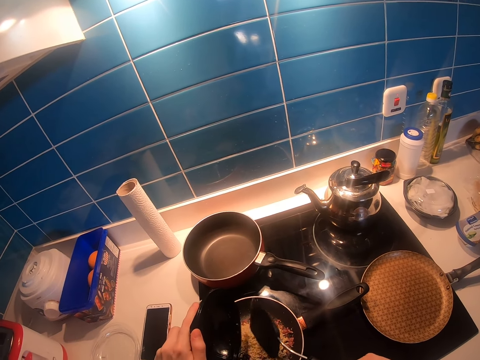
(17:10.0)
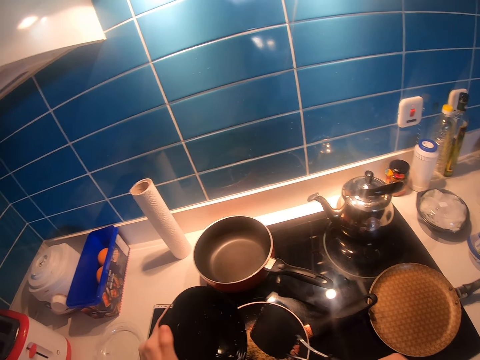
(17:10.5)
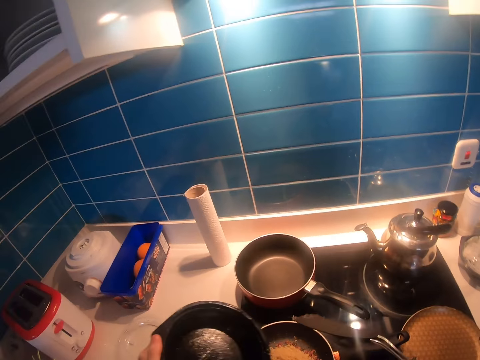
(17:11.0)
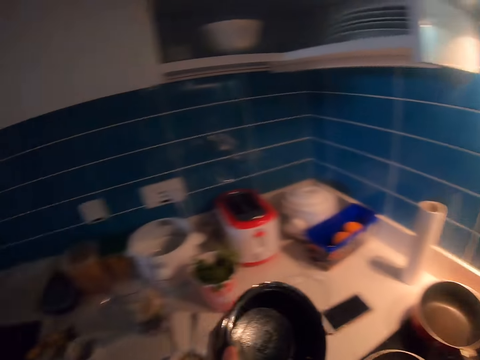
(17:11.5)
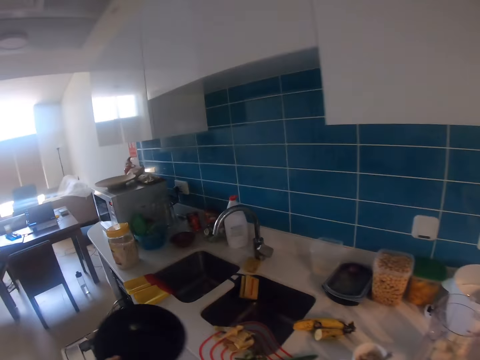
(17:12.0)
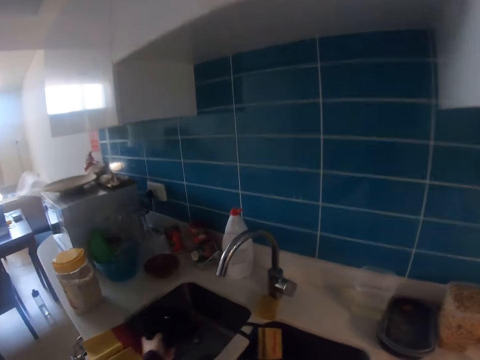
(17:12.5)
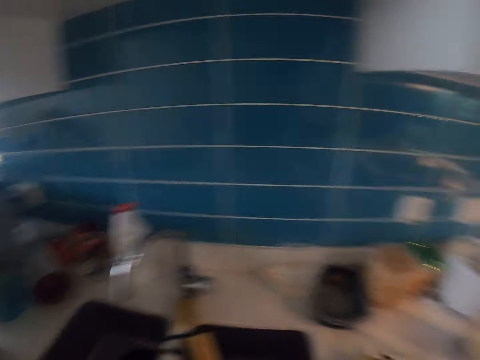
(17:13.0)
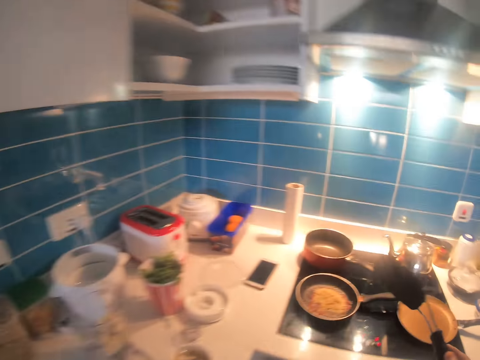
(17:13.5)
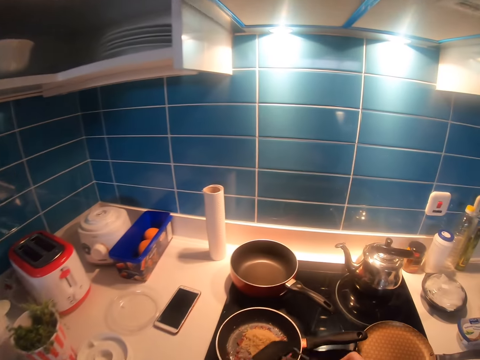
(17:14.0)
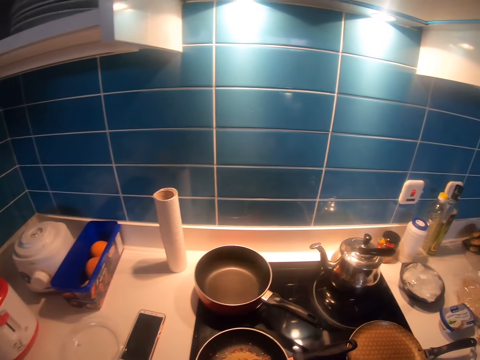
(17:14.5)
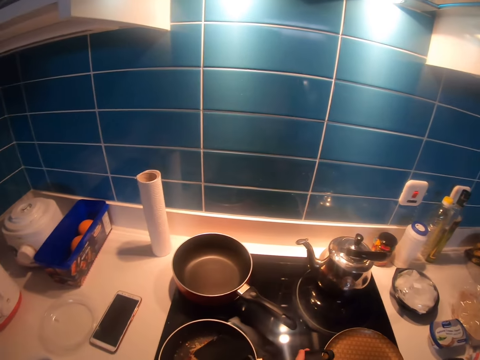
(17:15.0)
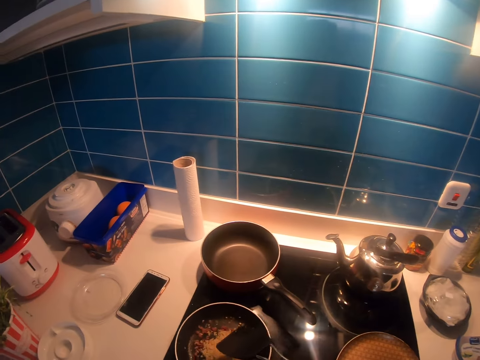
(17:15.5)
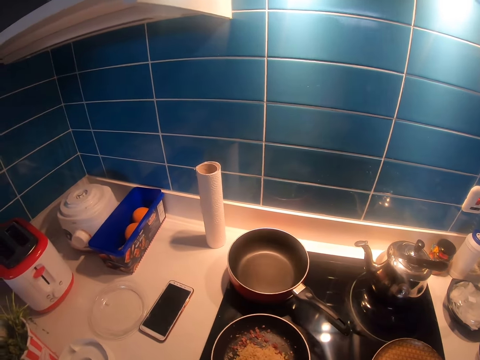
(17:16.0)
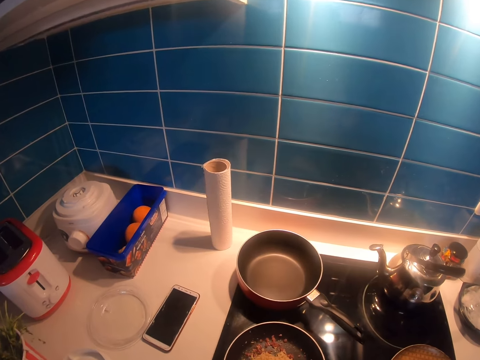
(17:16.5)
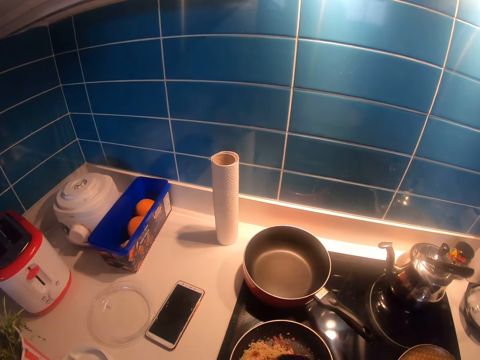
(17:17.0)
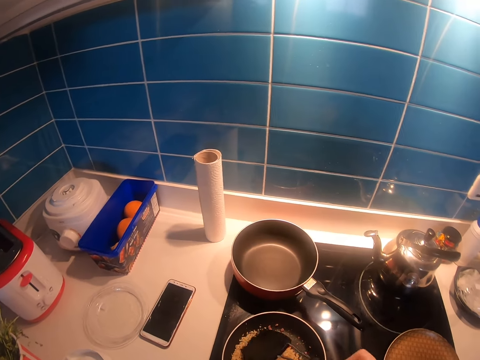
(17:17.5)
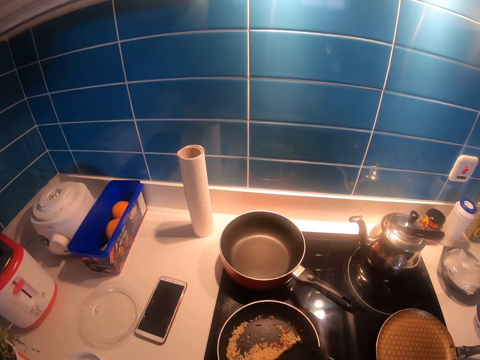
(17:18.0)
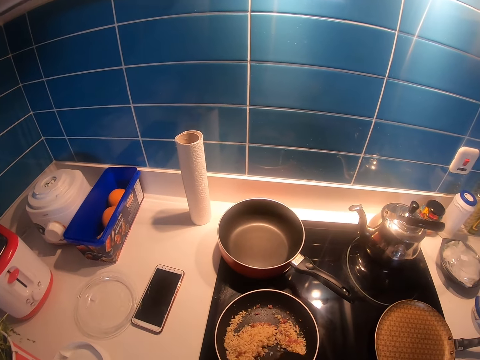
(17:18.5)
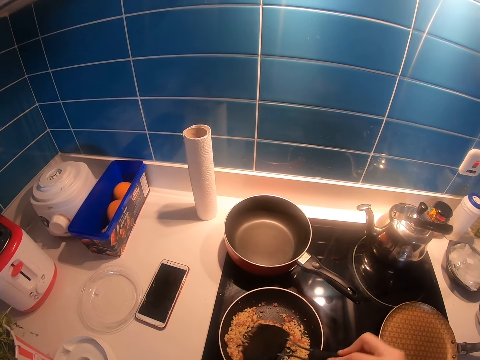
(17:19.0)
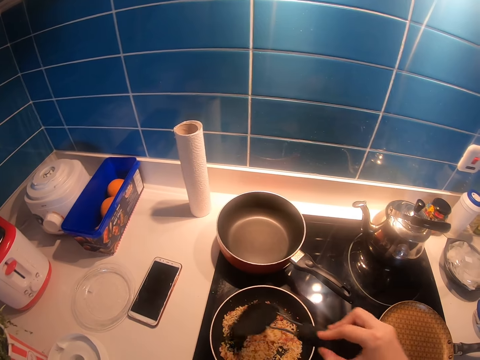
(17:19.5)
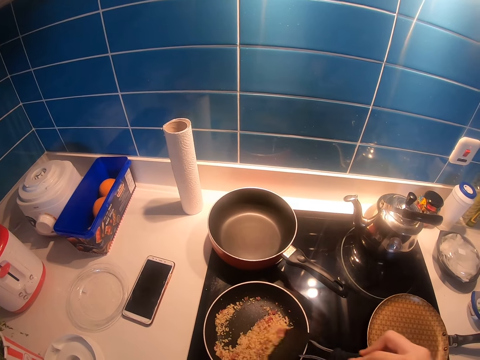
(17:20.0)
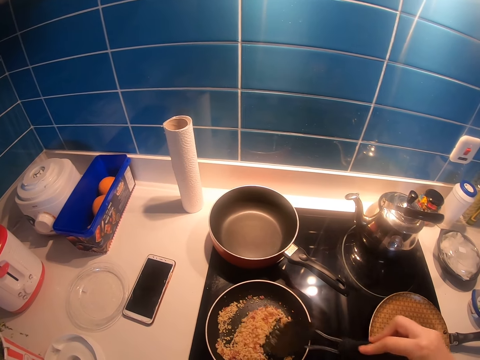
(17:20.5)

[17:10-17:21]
The camera wearer walks around the kitchen. They place the rice container in the sink. They stir the rice in the pan with a spoon.

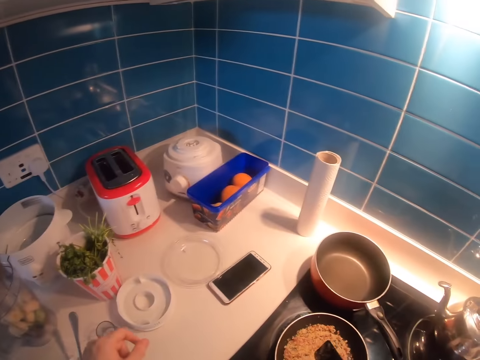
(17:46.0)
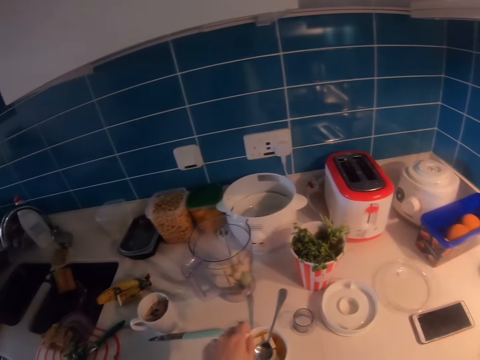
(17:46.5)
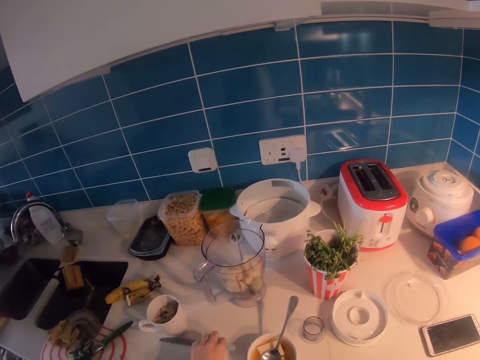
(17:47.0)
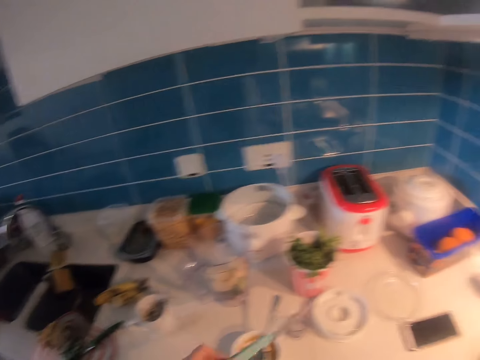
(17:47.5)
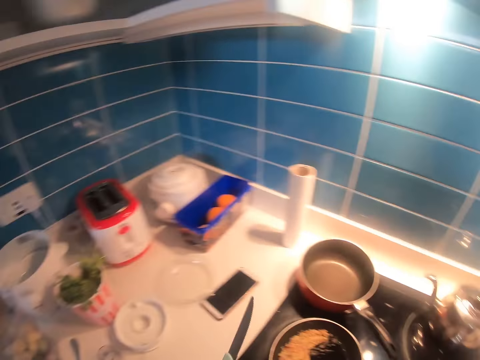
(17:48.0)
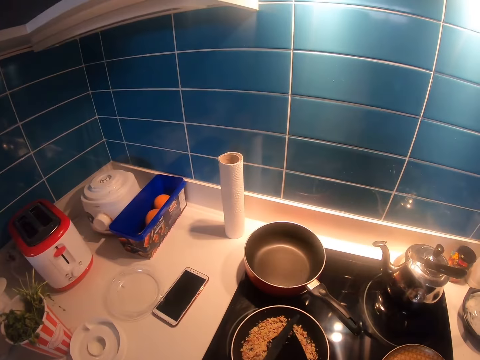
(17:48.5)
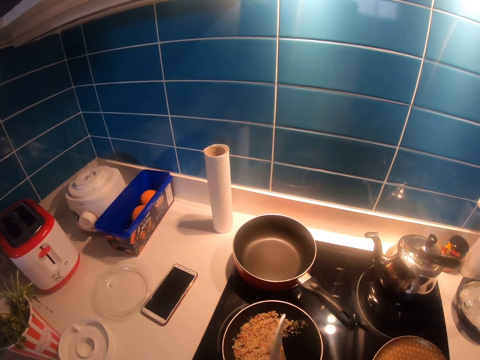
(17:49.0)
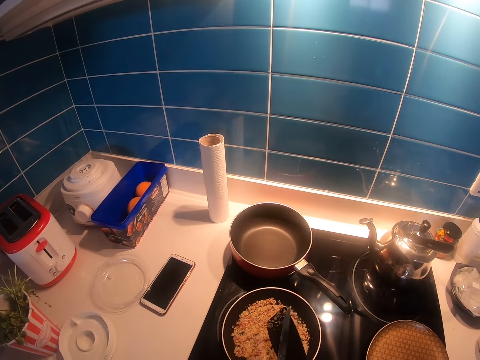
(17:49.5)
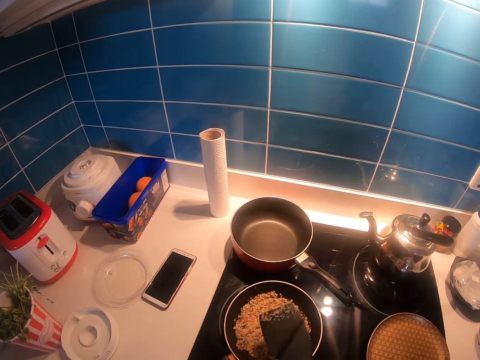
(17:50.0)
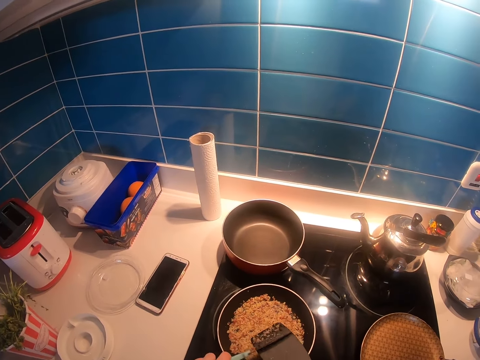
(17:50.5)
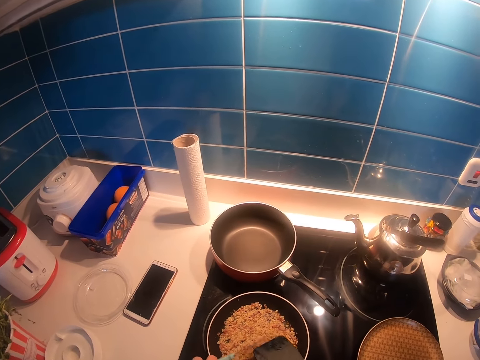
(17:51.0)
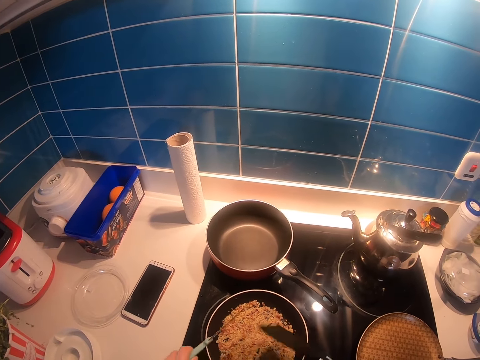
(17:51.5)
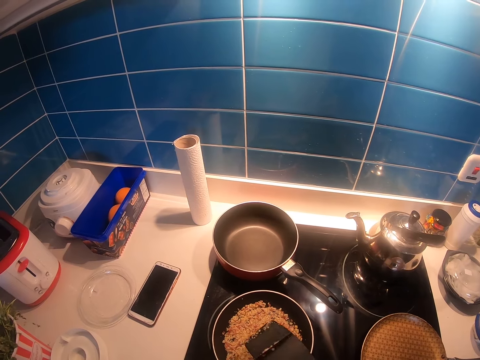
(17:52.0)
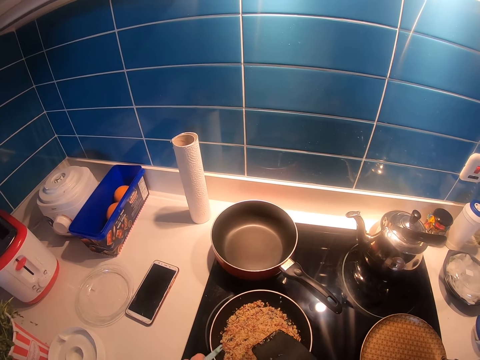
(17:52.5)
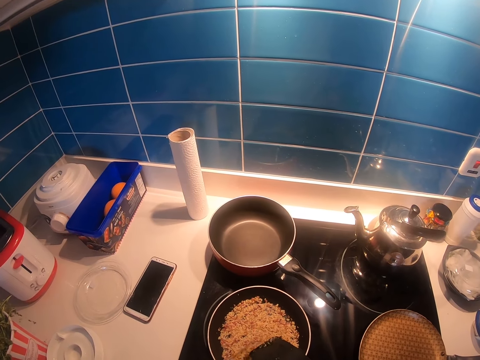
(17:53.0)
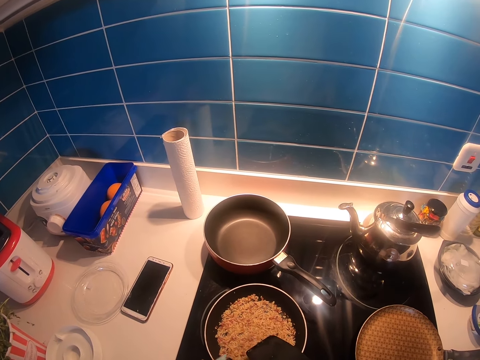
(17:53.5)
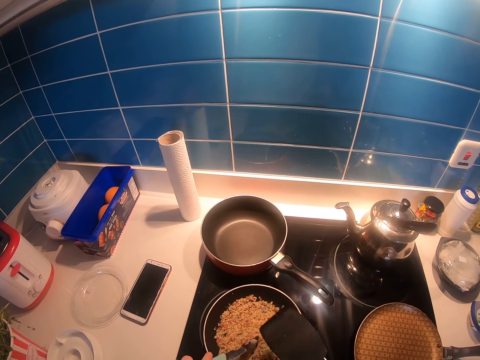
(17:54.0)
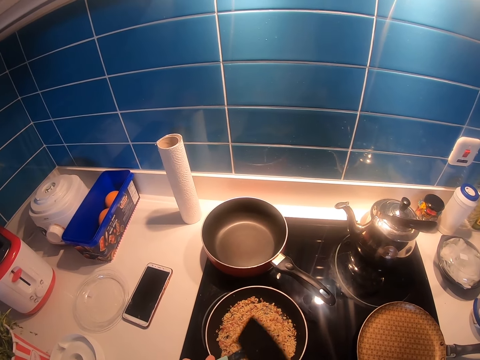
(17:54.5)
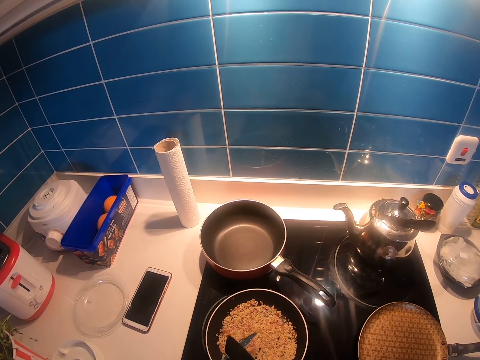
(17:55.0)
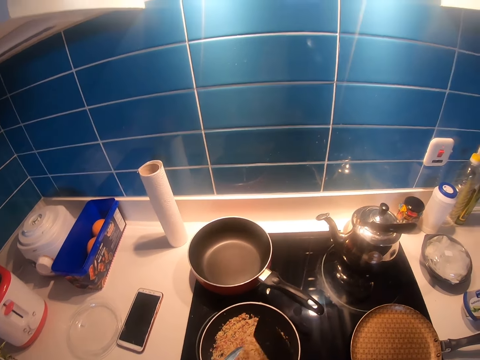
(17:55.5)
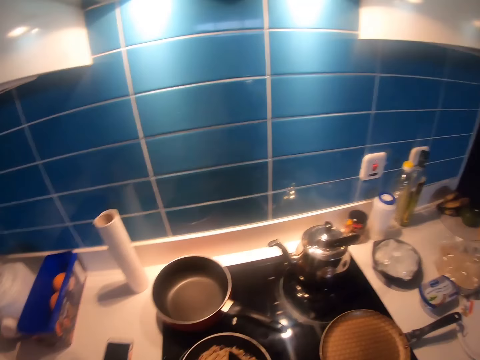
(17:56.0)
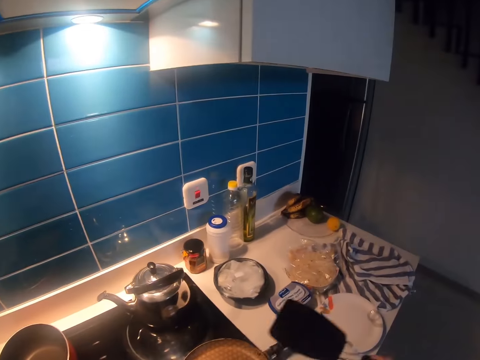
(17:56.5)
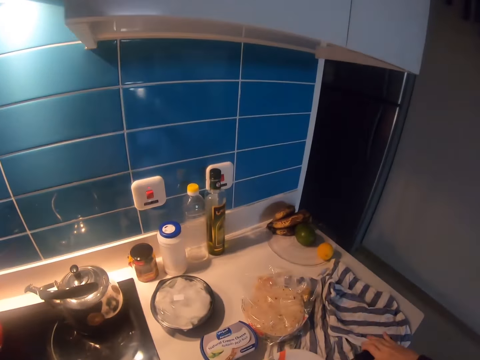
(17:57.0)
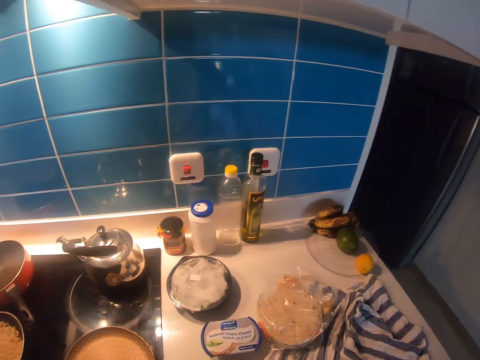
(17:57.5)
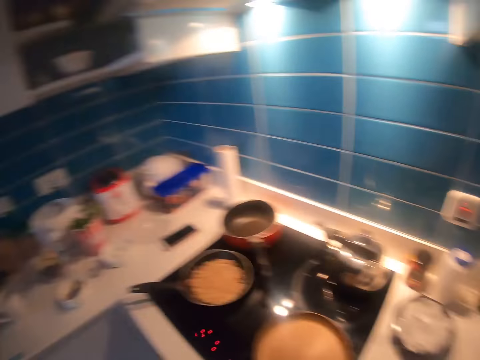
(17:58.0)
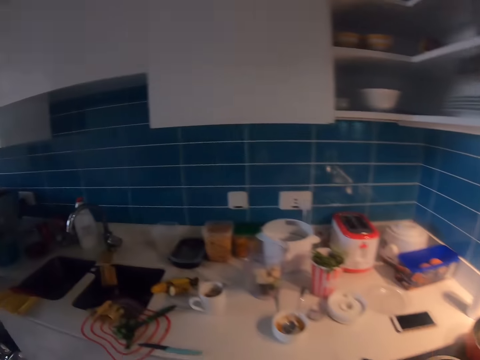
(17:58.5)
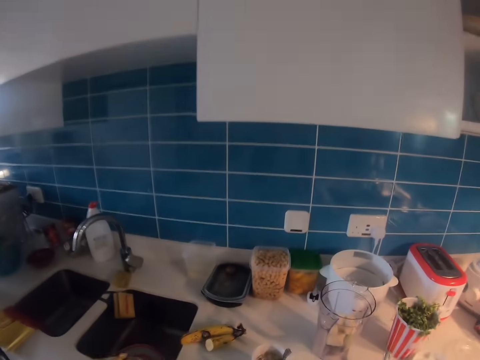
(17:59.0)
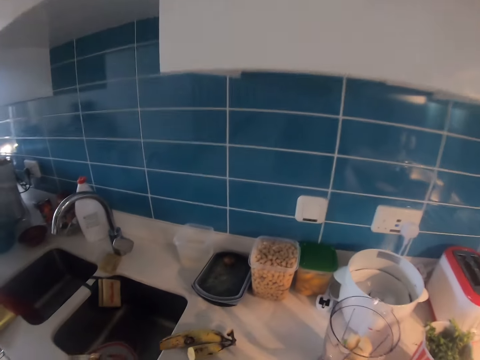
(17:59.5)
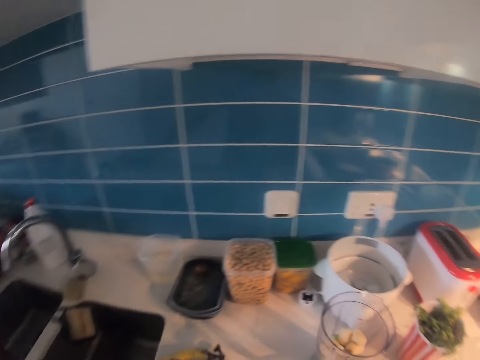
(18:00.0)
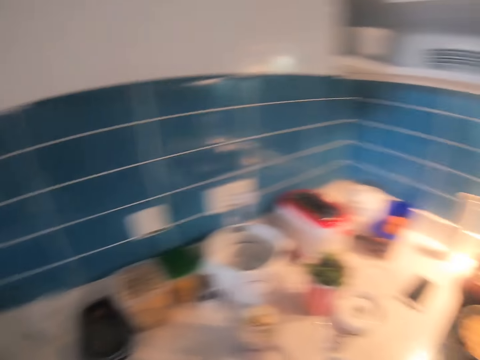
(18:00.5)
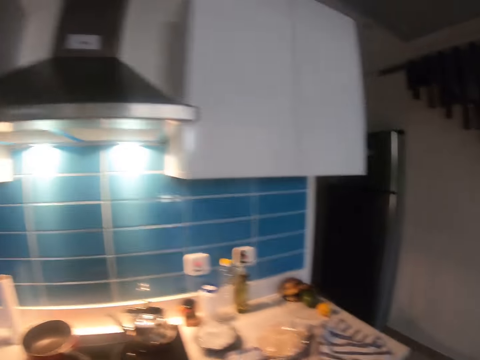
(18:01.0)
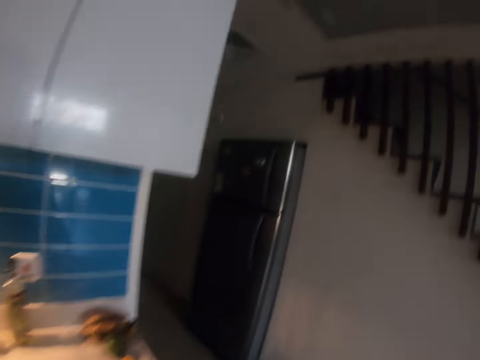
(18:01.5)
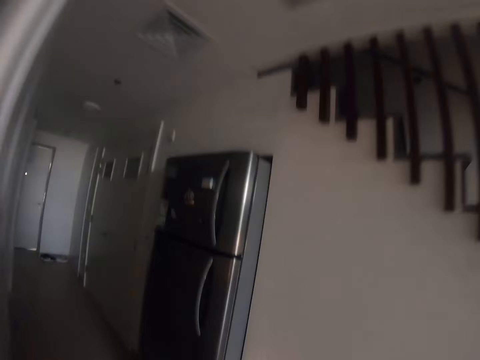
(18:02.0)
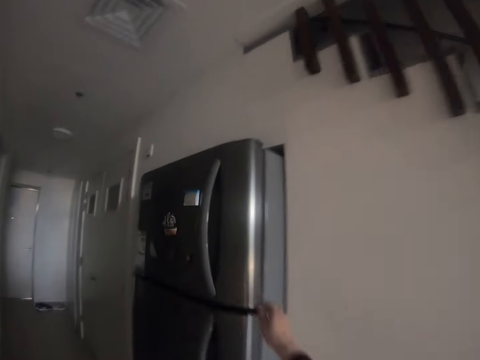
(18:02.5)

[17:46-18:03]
The camera wearer picks a butter knife. They scrape rice from the cooking spoon with the butter knife. They place the cooking spoon on the plate. They place the butter knife on the counter. They walk towards the refrigerator.
